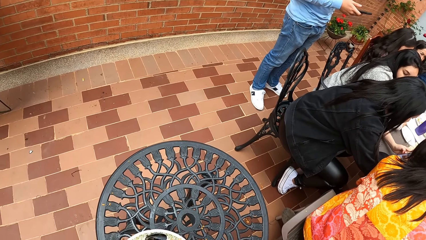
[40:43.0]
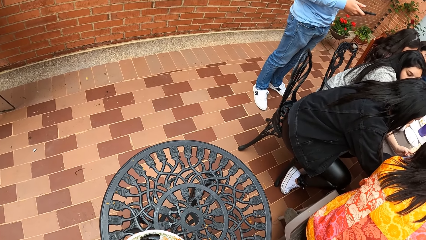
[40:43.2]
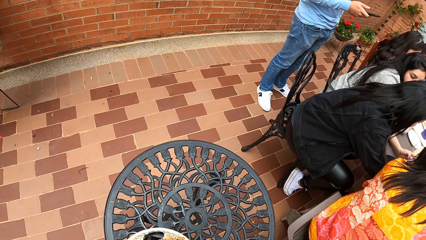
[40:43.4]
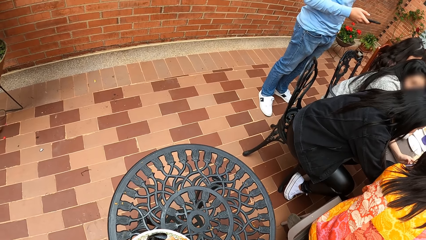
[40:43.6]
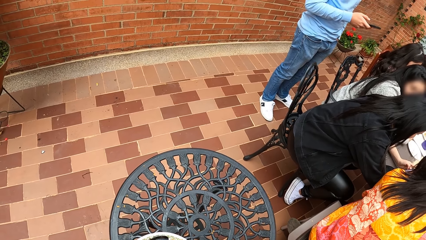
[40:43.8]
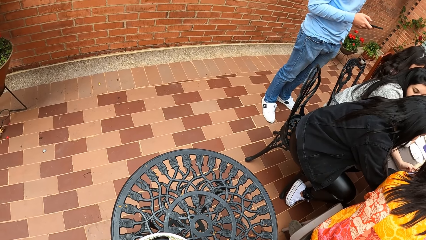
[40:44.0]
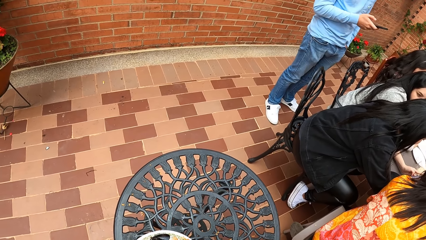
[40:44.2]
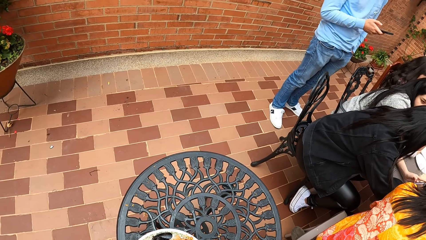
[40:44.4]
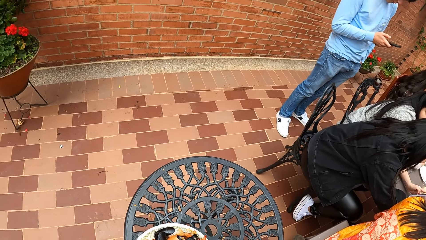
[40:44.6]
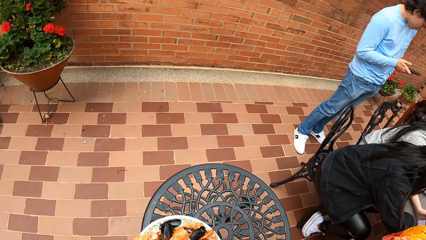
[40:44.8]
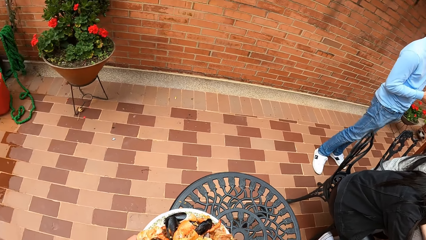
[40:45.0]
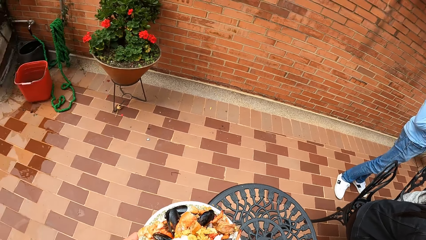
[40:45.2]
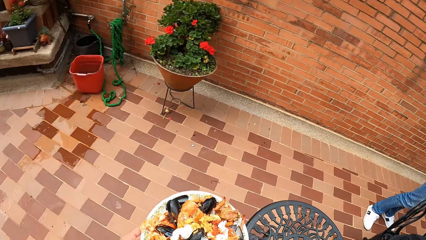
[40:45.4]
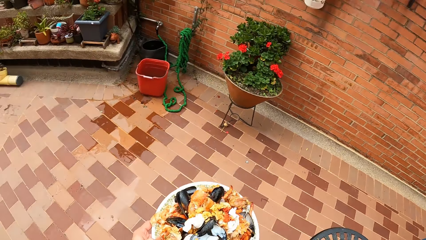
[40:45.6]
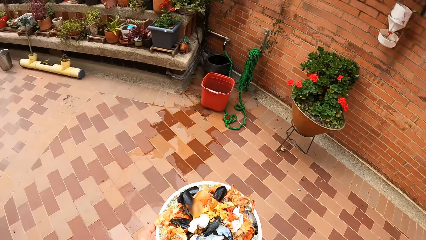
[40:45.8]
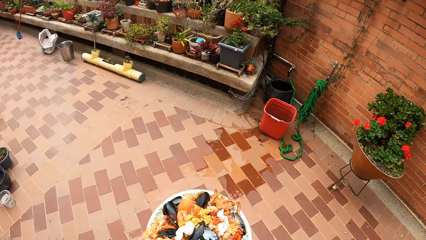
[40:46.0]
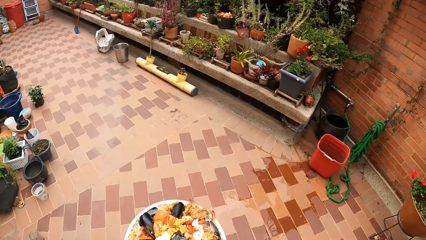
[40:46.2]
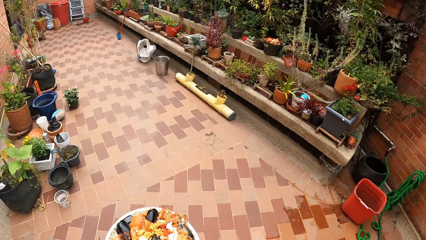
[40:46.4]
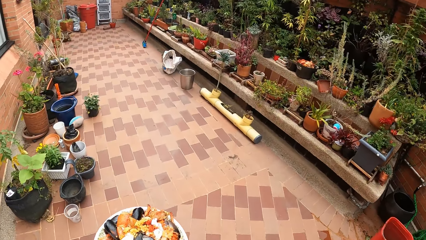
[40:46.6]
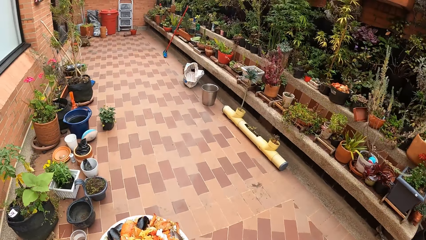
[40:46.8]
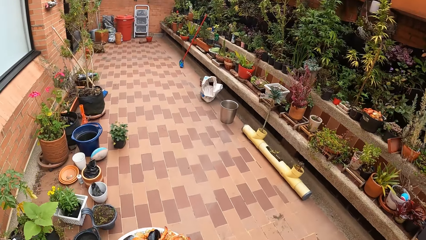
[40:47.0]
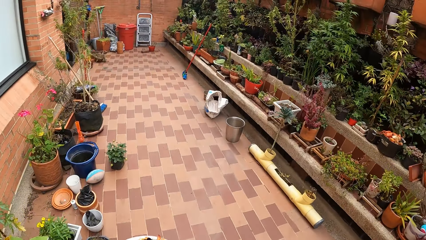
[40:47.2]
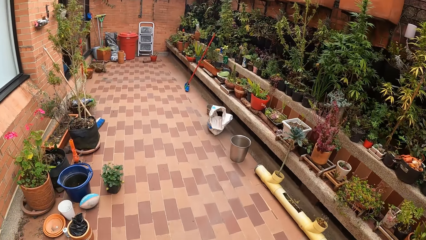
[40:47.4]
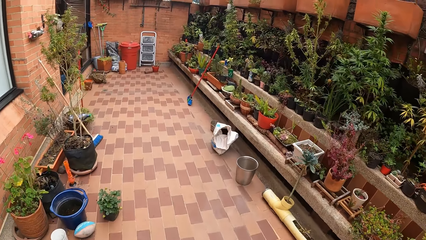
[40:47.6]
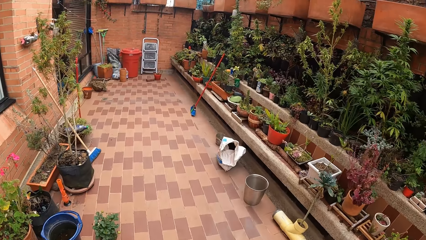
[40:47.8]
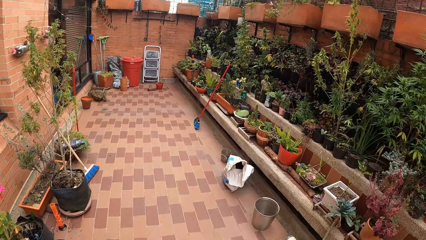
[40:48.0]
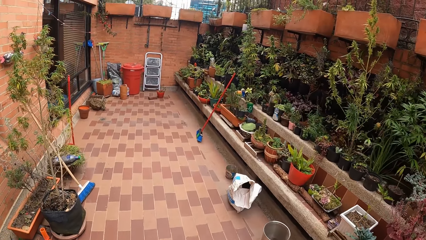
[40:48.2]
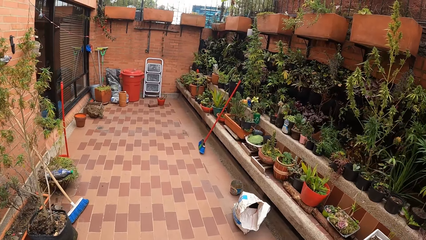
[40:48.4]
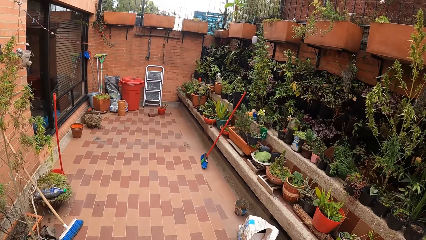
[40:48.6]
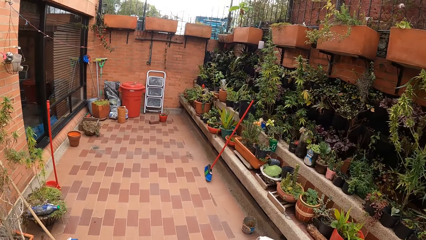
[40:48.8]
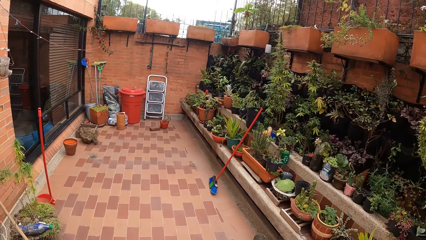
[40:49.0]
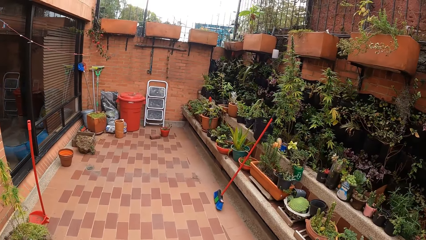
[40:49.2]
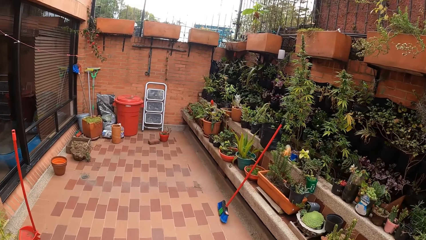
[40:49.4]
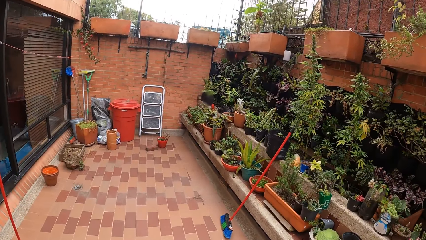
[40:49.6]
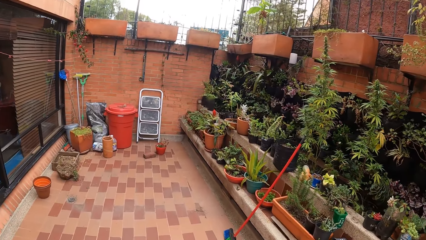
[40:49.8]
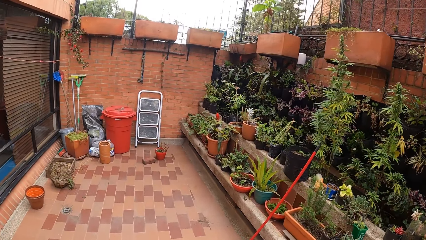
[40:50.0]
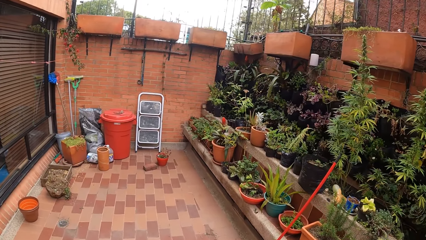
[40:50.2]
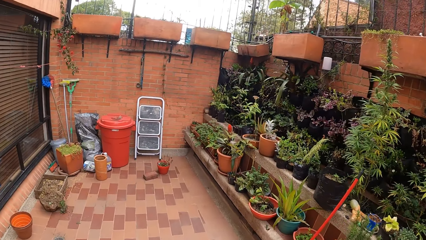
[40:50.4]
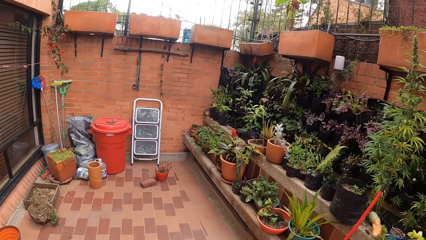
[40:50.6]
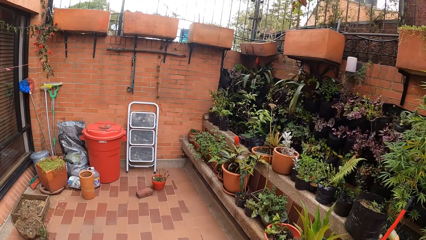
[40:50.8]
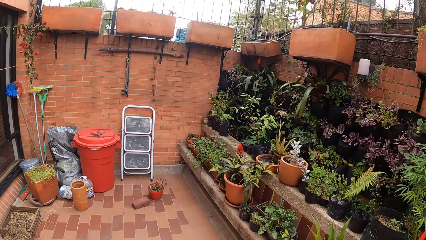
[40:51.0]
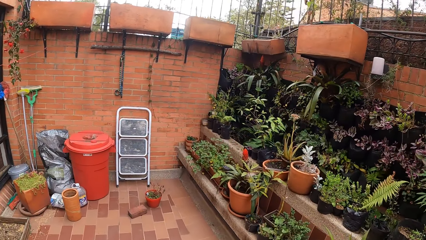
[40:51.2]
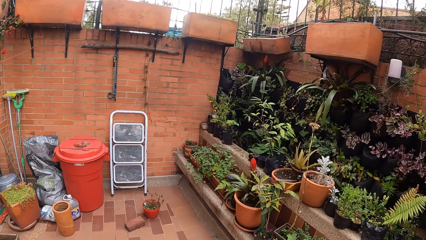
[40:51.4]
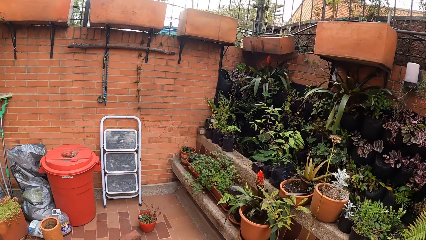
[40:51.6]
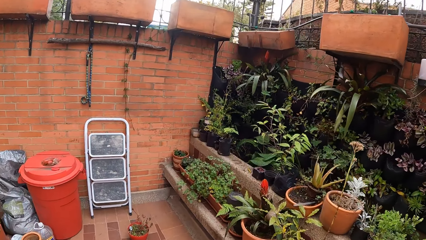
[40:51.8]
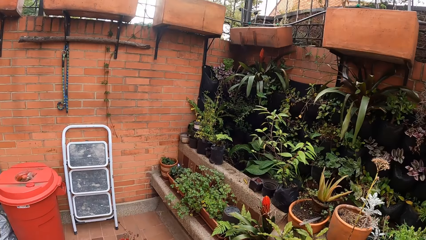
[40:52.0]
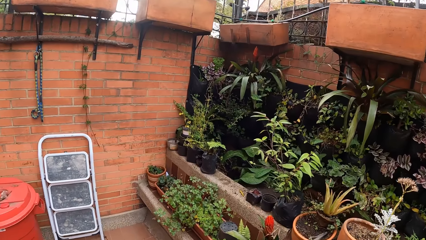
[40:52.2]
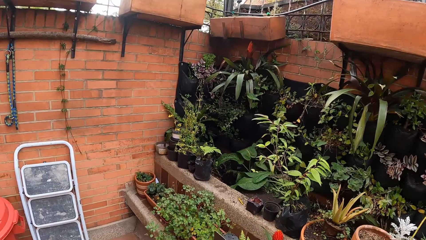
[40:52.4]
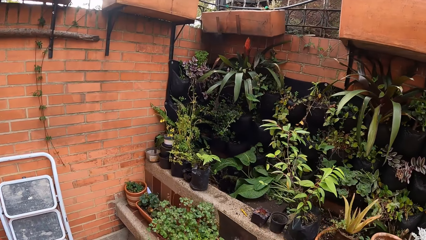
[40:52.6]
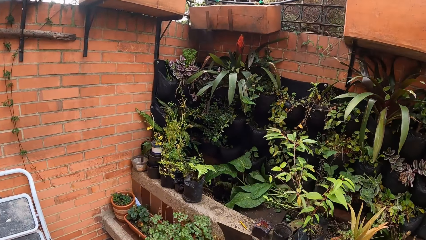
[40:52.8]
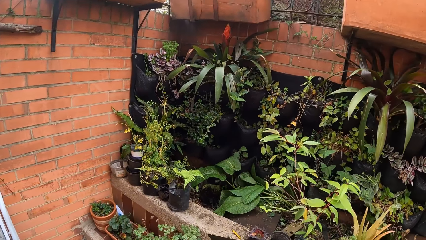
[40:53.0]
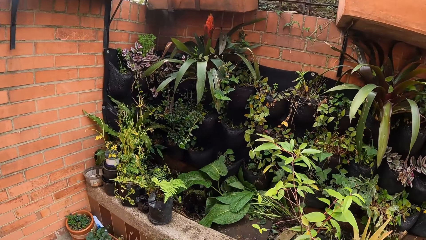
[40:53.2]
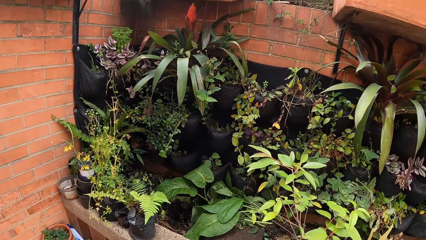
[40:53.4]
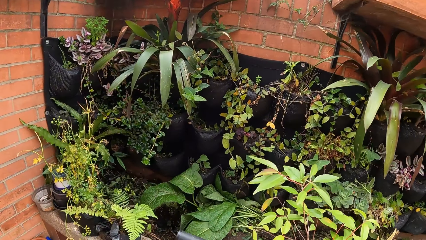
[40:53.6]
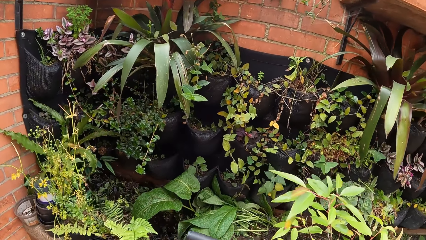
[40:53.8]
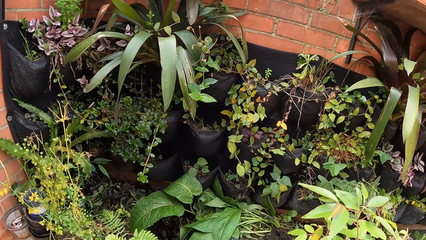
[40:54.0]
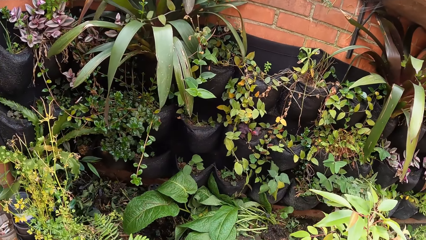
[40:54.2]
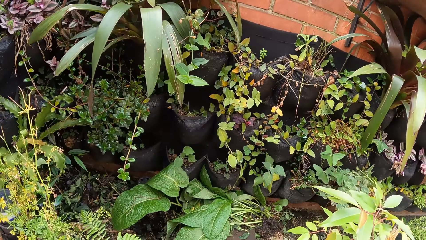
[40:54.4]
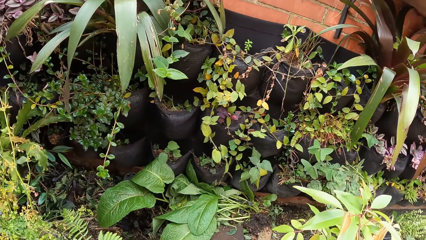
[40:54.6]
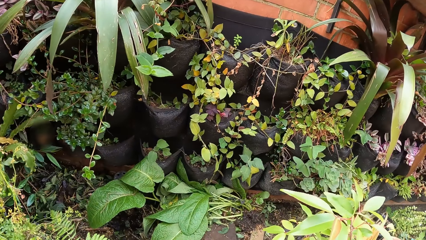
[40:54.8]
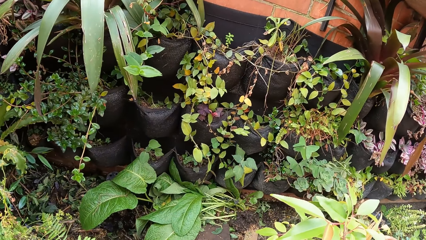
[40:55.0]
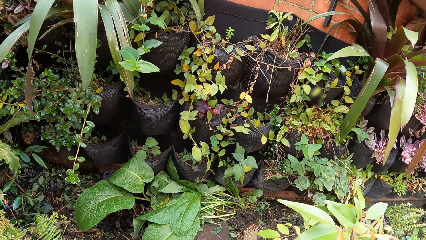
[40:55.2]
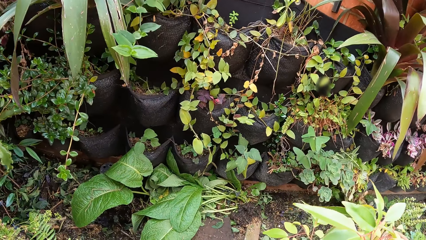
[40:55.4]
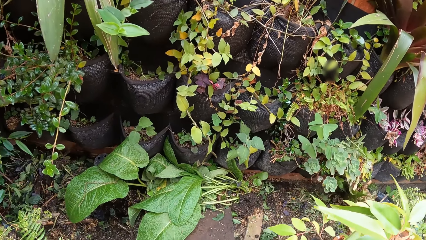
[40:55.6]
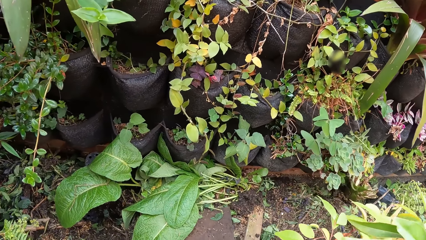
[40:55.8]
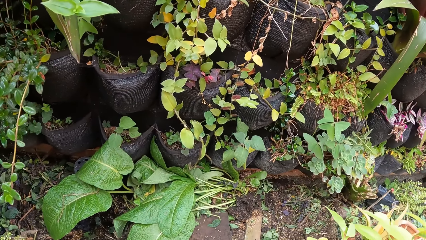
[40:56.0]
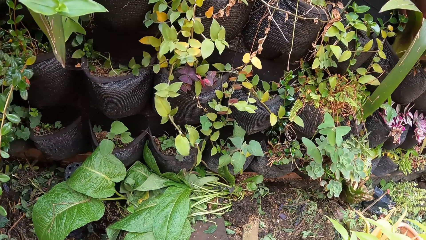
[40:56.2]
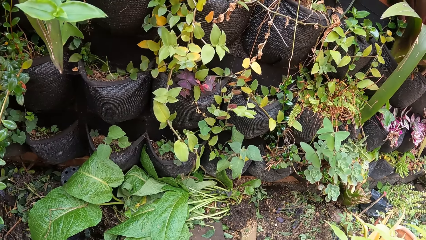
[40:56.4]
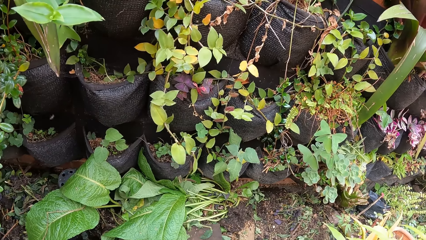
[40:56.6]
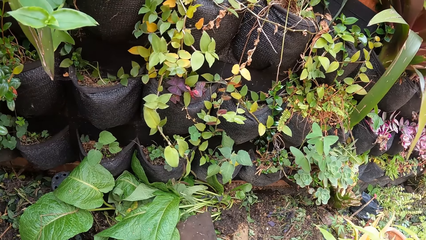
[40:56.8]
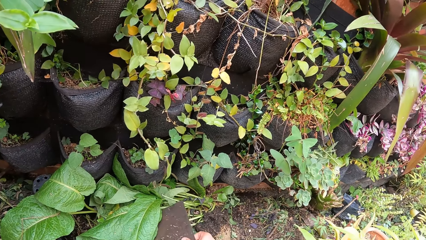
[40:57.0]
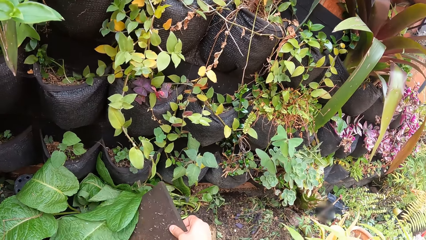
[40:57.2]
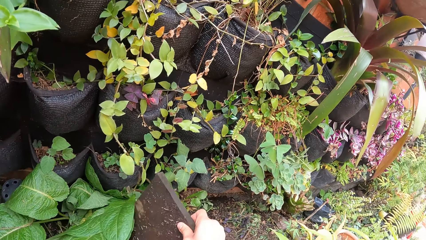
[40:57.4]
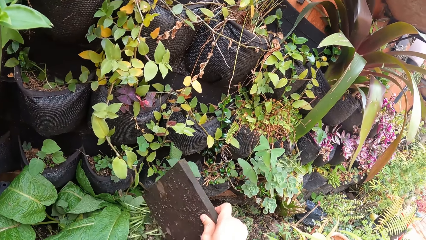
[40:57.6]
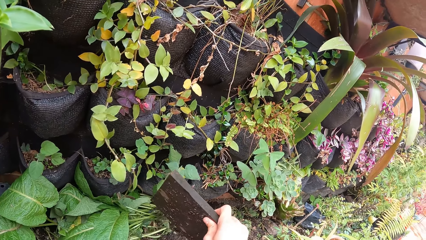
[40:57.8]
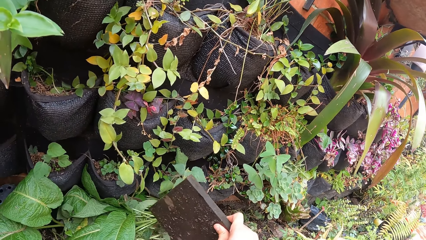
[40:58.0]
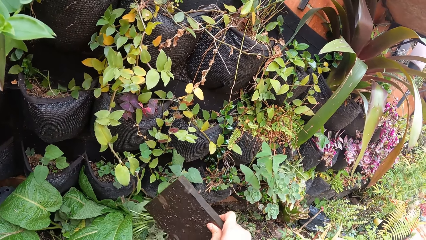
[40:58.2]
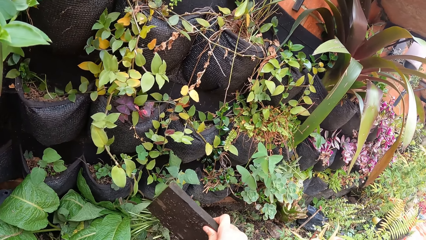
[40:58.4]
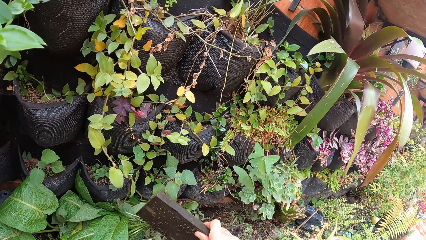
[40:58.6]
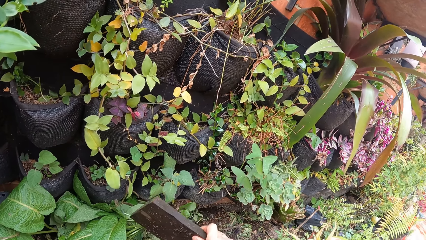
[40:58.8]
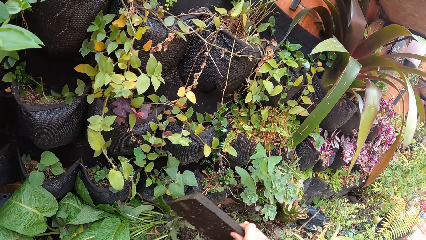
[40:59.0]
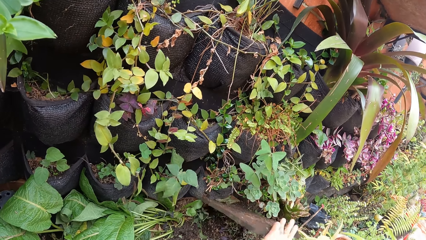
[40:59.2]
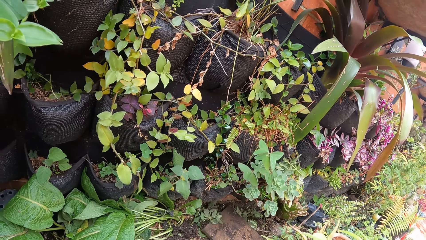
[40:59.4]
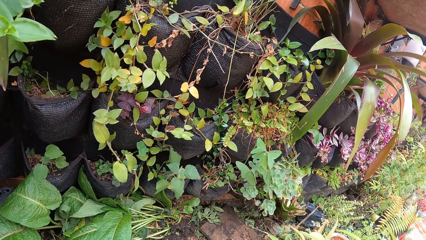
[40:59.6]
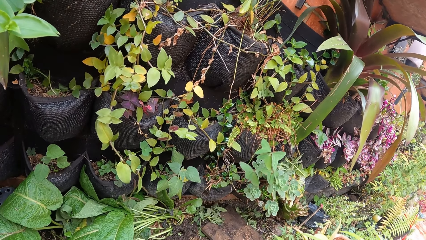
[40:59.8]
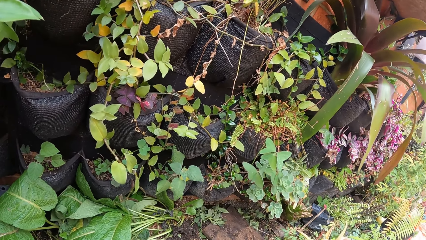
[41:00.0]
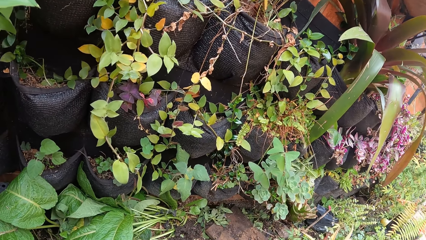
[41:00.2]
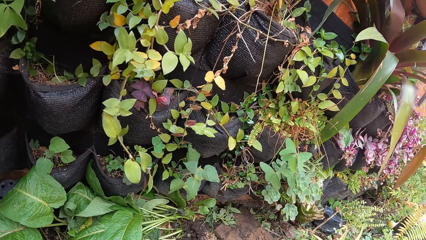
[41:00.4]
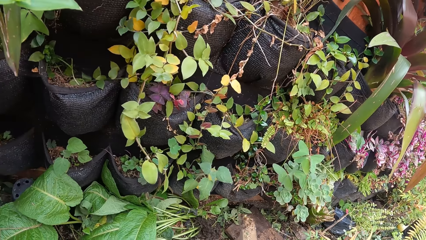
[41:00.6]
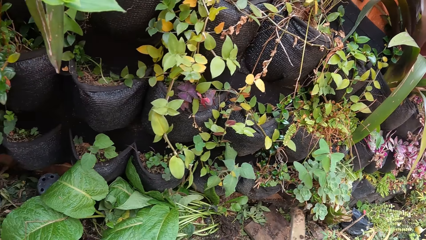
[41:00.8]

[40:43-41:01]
The camera wearer picks up a plate from a table top with both hands. She picks up wood from a garden bed with her right hand. She places the wood on the garden bed with her right hand.
